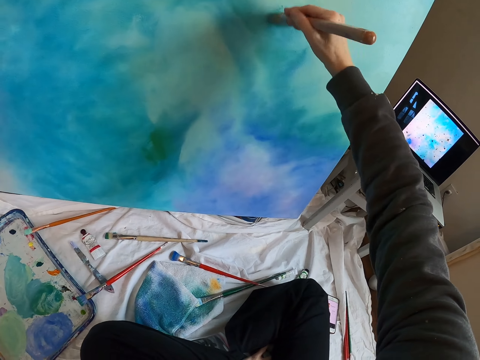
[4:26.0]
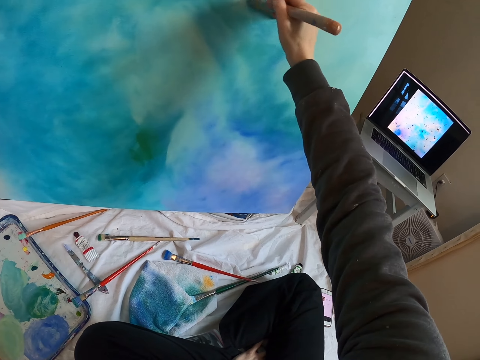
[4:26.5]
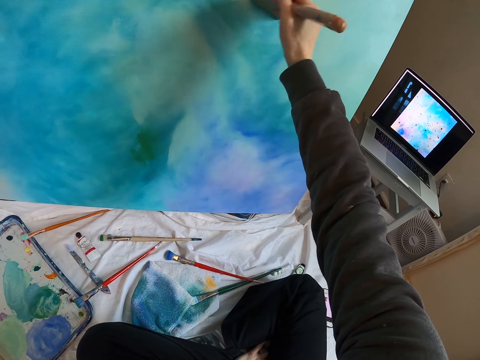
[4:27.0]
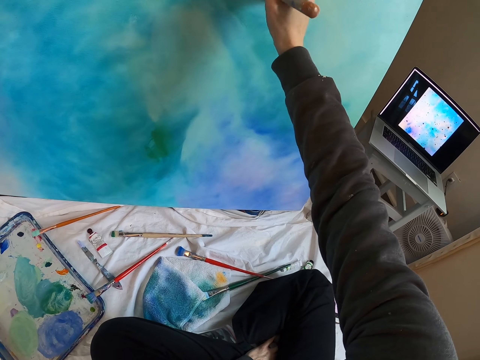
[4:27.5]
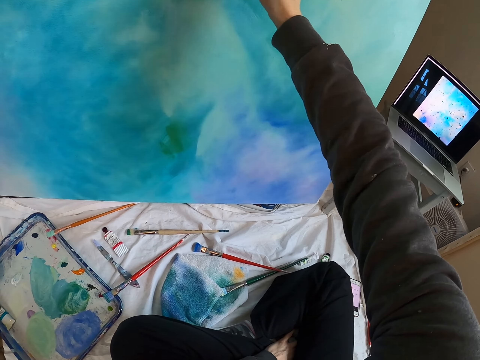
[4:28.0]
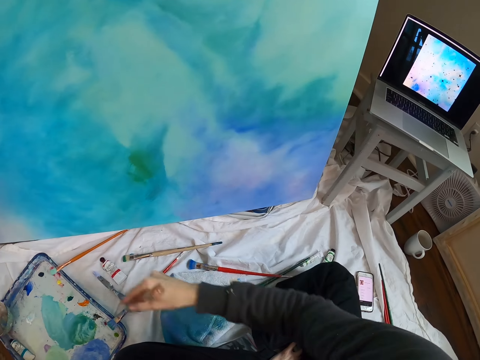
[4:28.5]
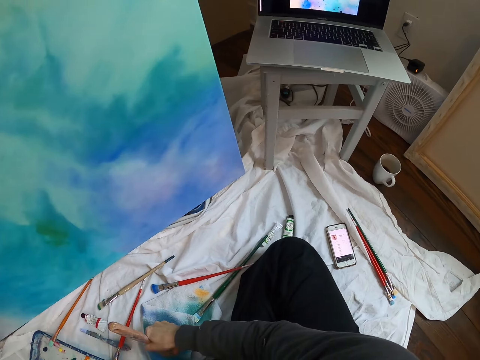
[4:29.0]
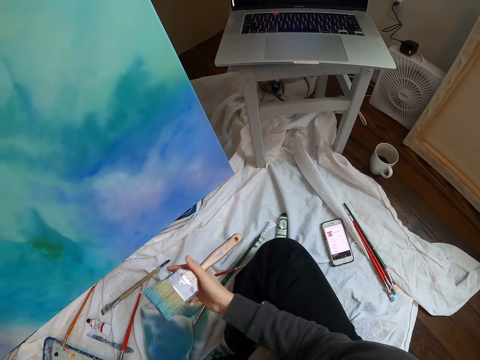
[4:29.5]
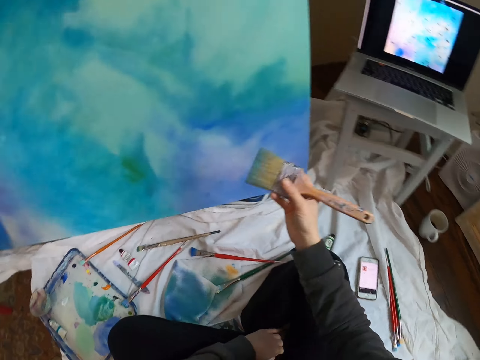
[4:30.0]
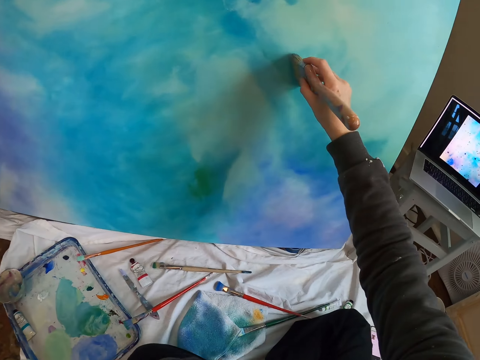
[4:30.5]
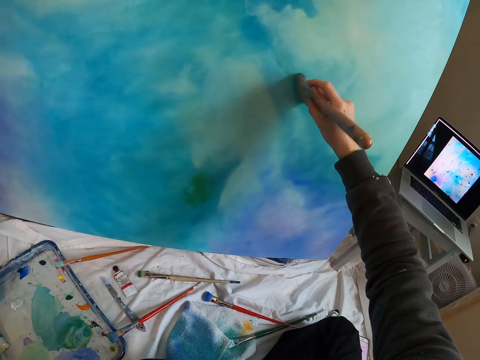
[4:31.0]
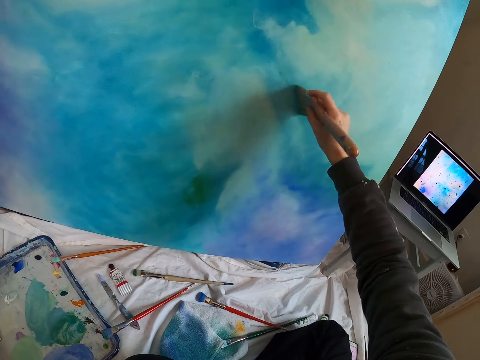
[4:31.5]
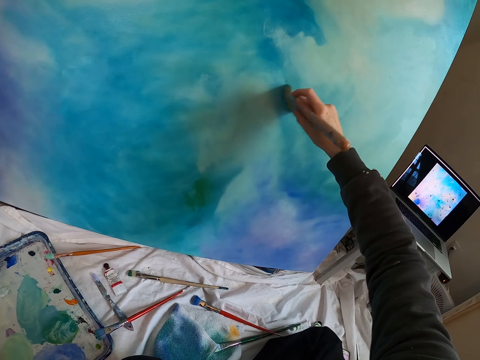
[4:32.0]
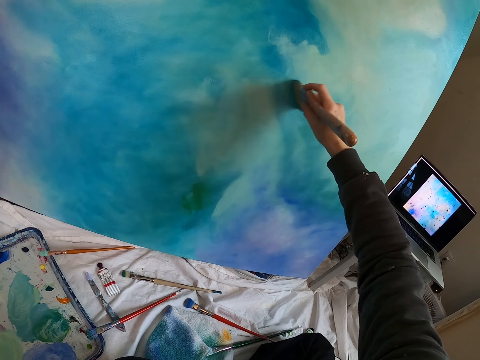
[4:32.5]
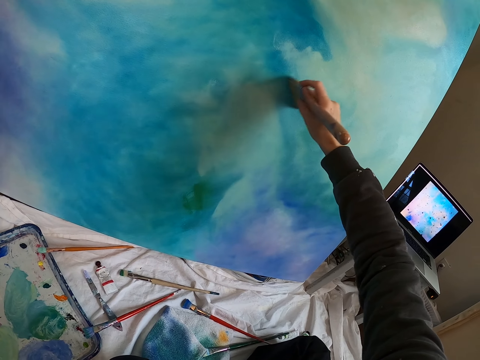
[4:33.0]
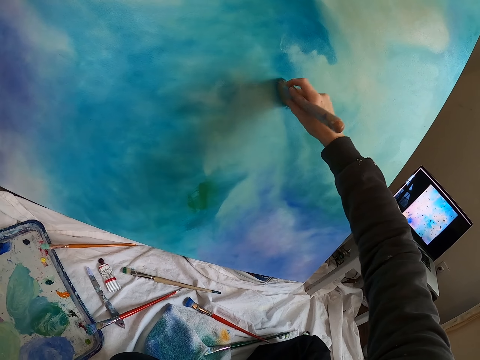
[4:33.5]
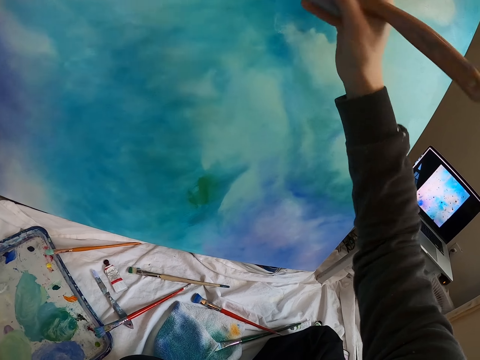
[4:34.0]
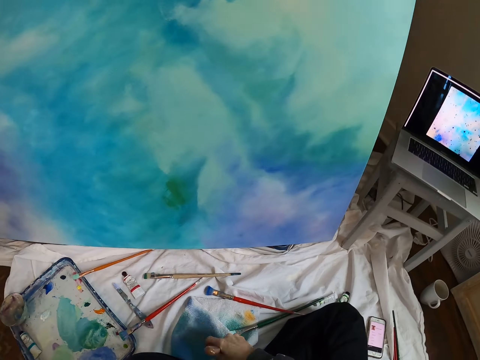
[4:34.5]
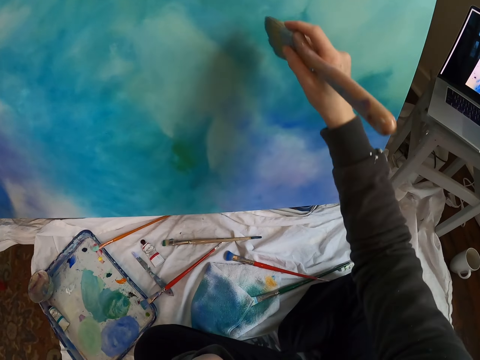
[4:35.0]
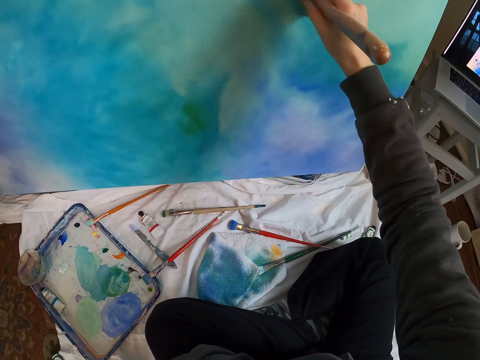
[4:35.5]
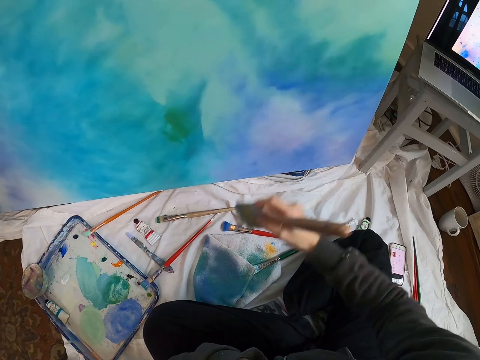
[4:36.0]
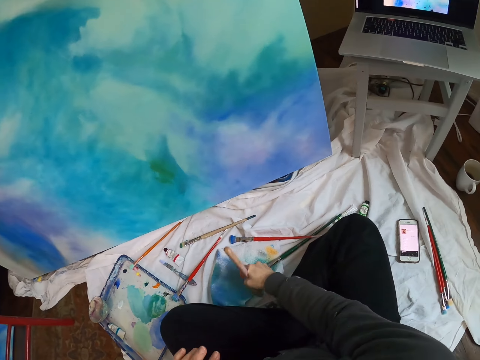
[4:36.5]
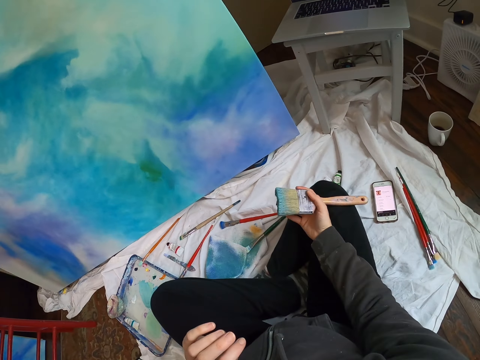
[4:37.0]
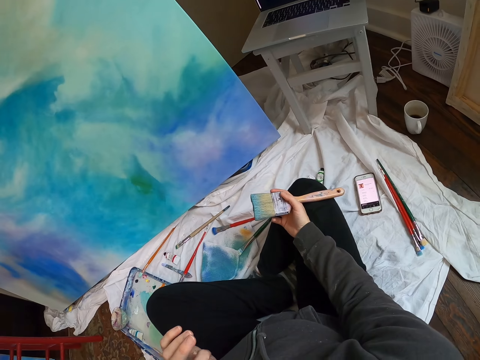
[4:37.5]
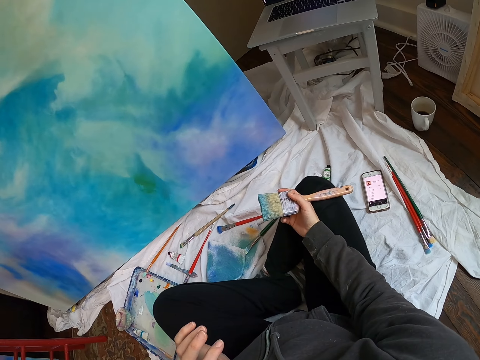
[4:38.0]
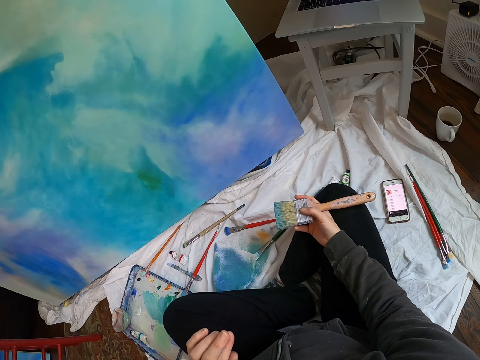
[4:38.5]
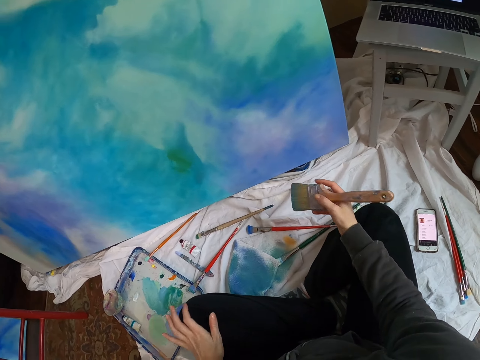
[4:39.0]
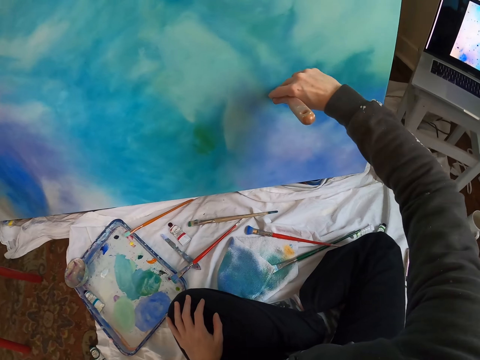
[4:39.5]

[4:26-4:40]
The camera wearer moves the right hand. They rub the paint brush on the towel or cloth. They lift the paint brush. They paint the board with the paint brush. They move the right hand. They lift the paint brush. They rub the brush on the cloth. They paint the board with the paint brush. They move the right hand. They rub the paint brush on the towel. They lift the paint brush. They place the hand on the knee. They look around.

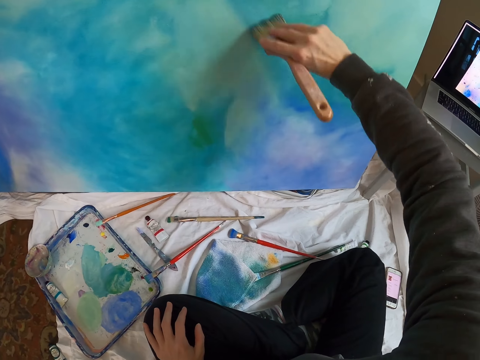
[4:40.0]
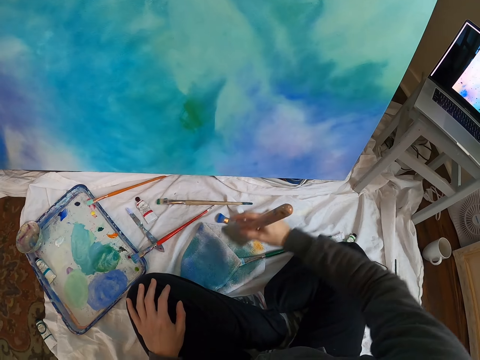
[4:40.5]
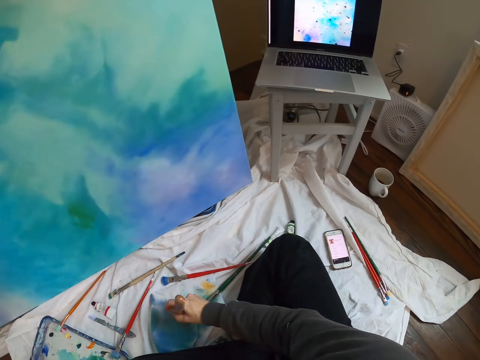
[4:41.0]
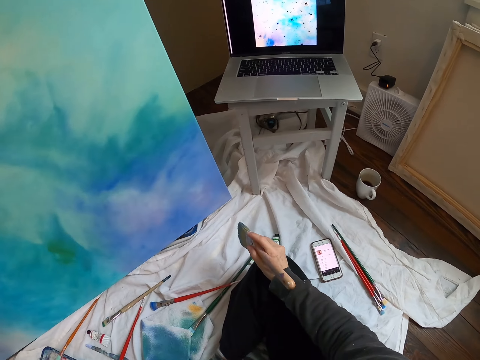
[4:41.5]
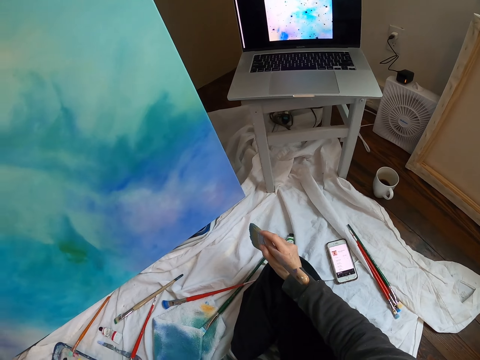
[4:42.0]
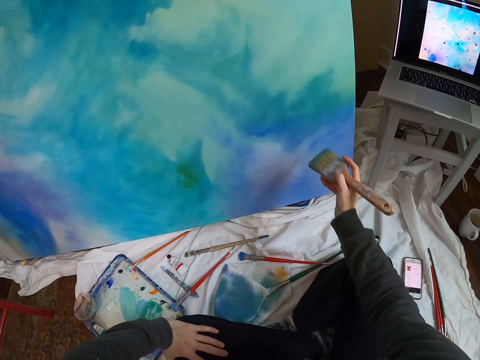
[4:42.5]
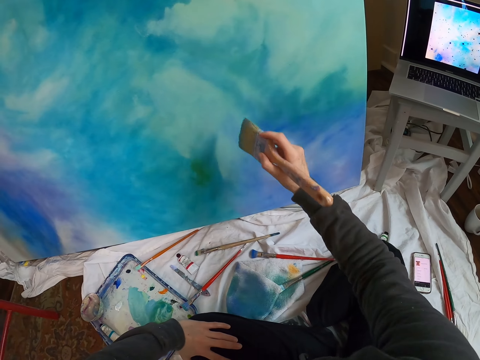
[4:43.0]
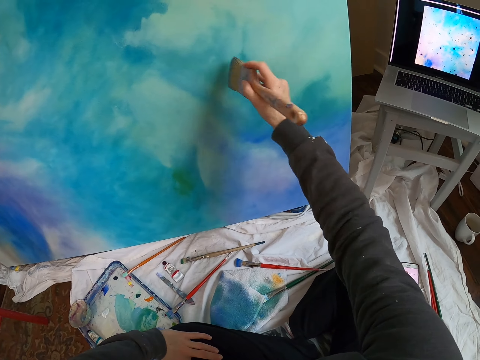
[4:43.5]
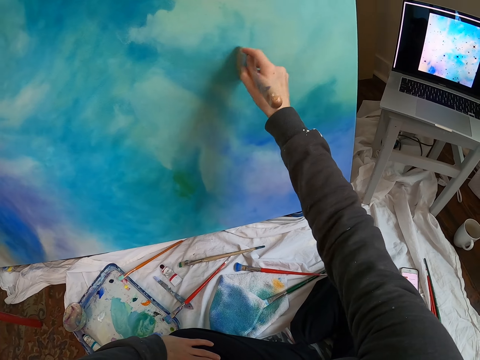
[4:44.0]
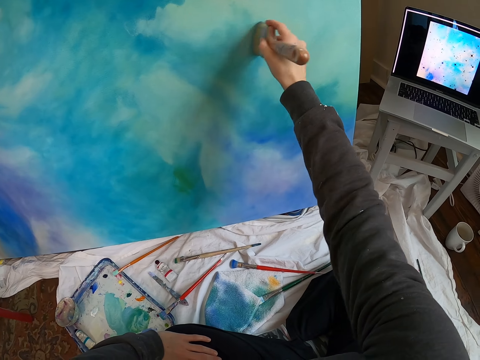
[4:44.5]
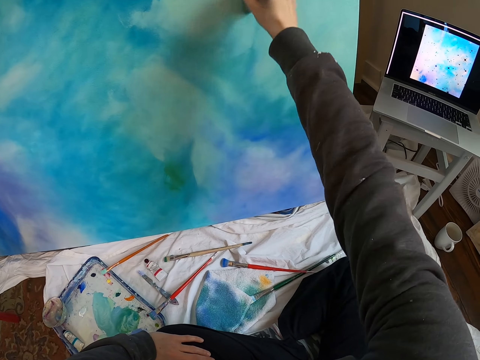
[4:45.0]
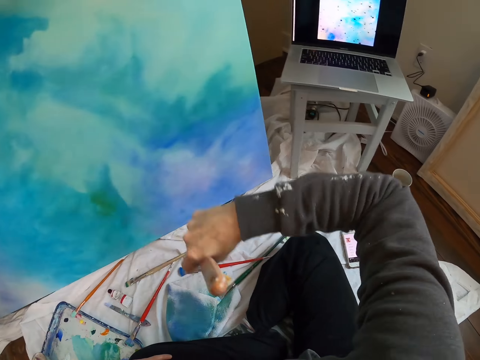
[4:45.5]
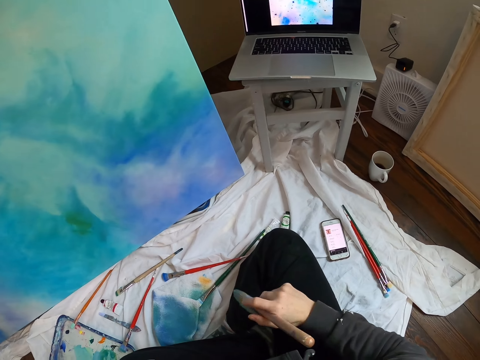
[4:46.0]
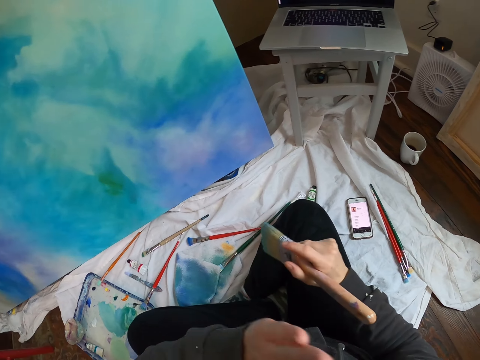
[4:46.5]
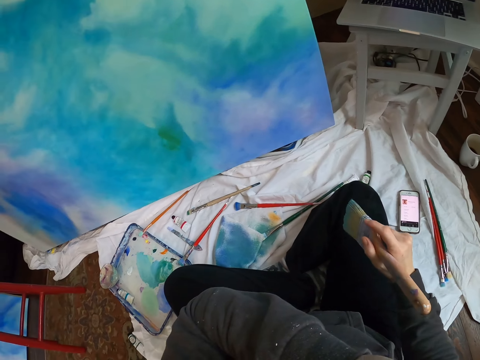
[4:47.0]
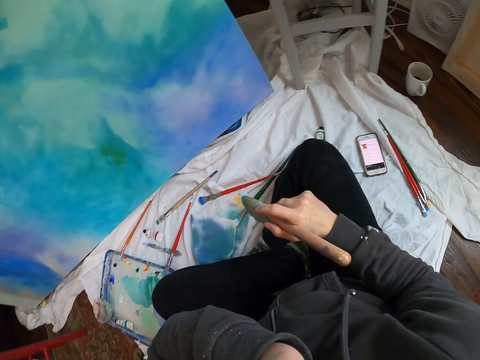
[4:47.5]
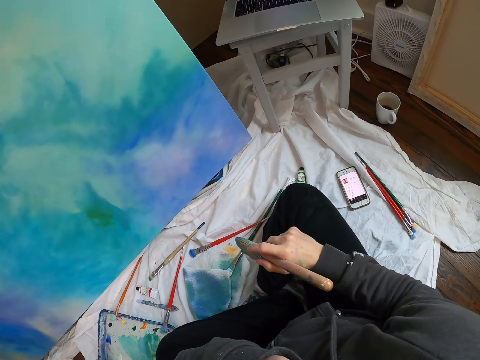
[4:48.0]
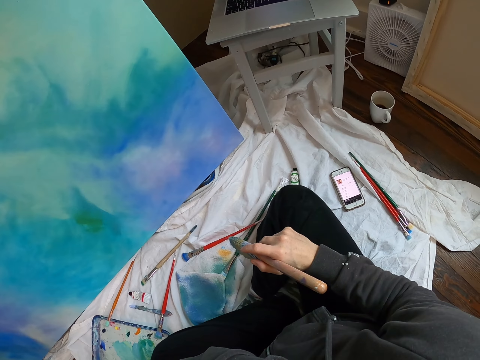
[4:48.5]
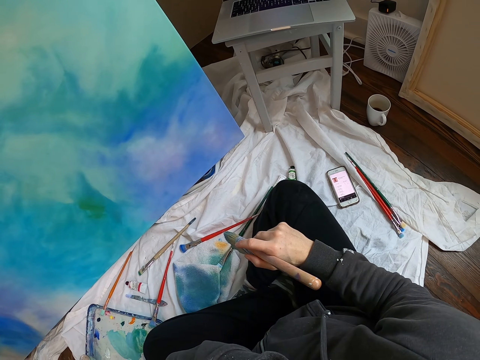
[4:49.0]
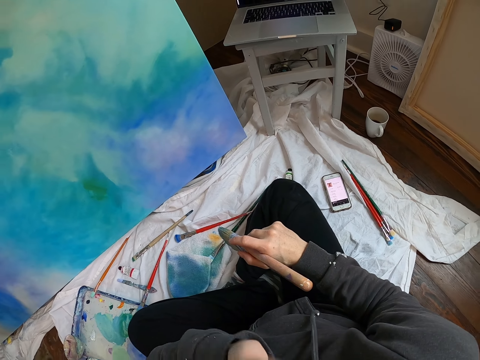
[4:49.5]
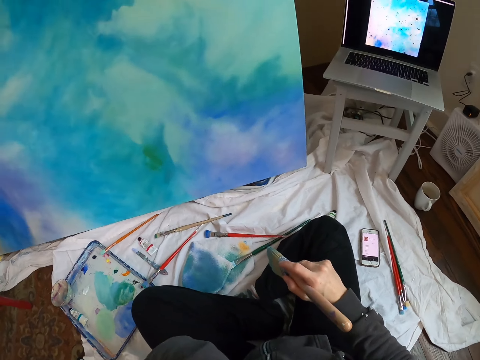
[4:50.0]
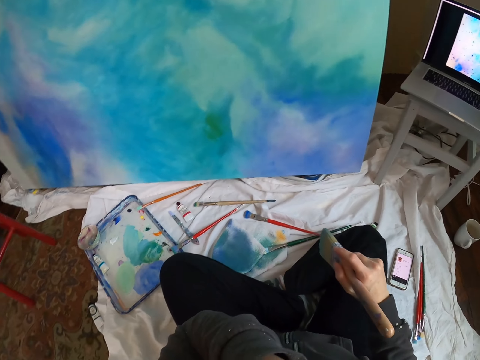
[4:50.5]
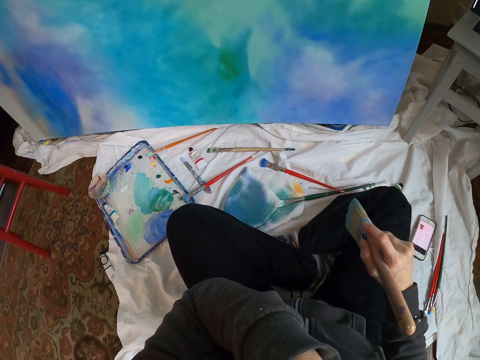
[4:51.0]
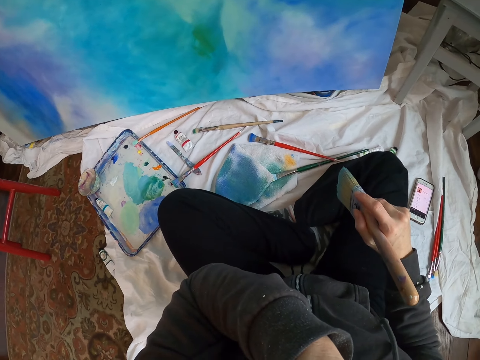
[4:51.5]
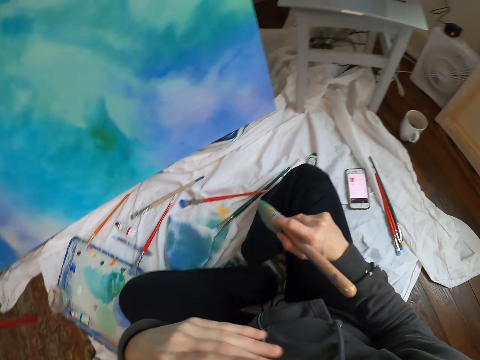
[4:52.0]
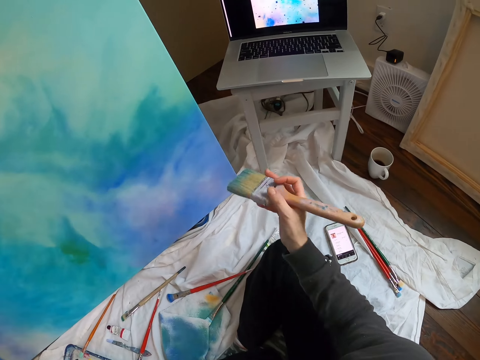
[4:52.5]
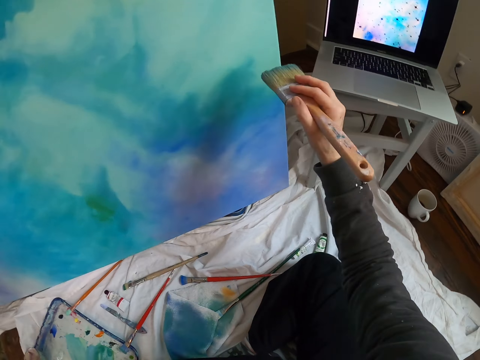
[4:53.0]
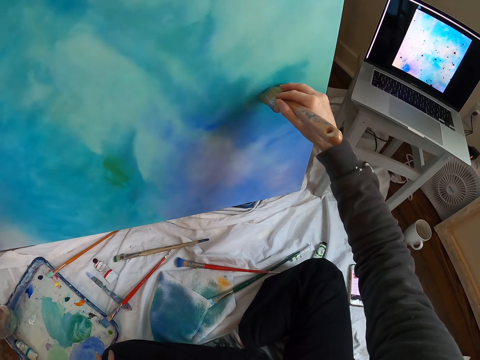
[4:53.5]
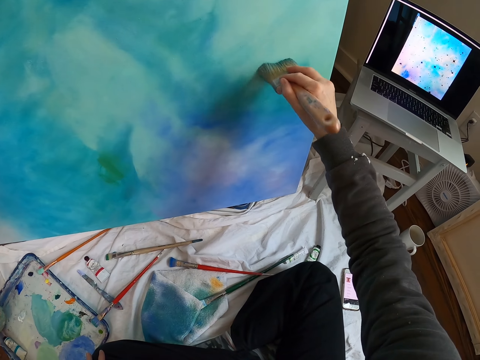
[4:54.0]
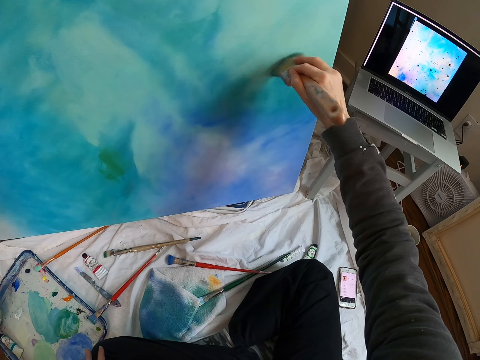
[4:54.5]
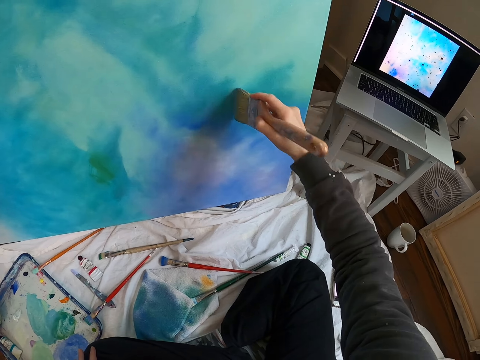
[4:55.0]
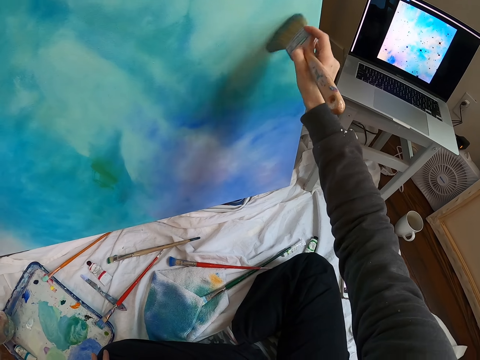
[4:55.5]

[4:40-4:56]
The camera wearer lifts the paint brush. They paint the board with the paint brush. They rub the paint brush on the towel. They look around. They place the hand on the knee. They lift the paint brush. They paint the board with the paint brush. They move the right hand. They look at the laptop. They look around. They lift the paintbrush. They paint the board with the paintbrush.
